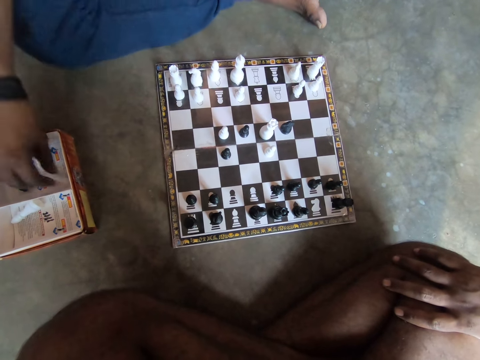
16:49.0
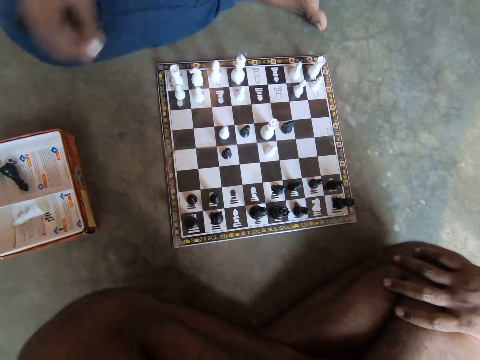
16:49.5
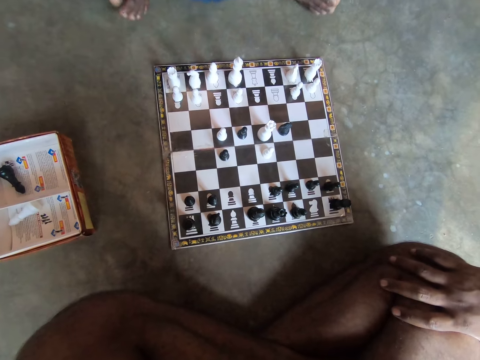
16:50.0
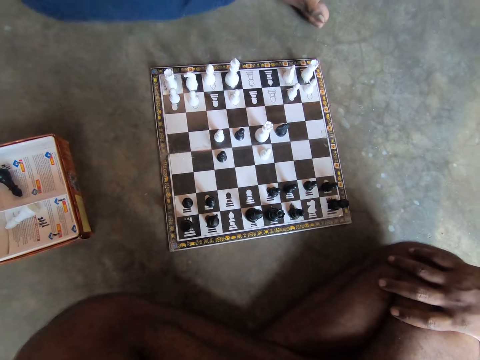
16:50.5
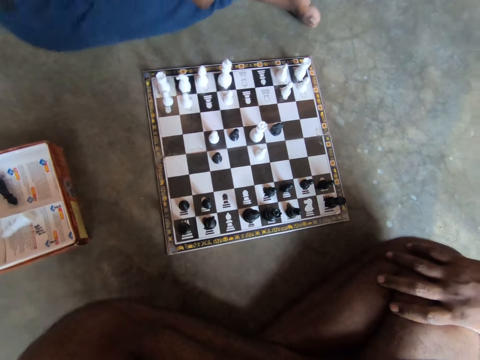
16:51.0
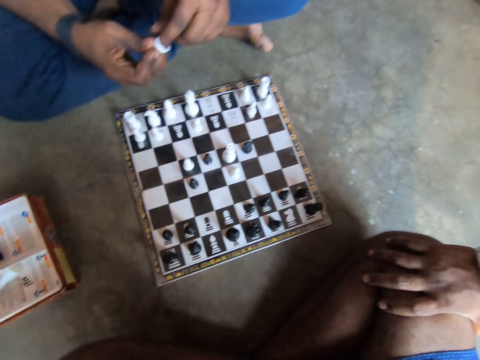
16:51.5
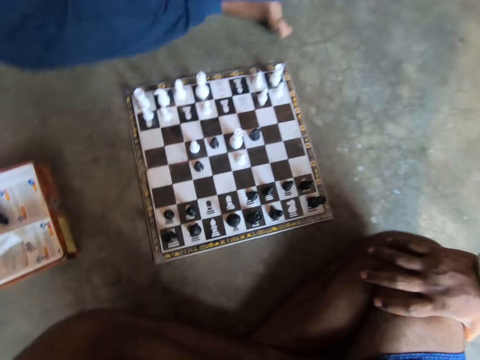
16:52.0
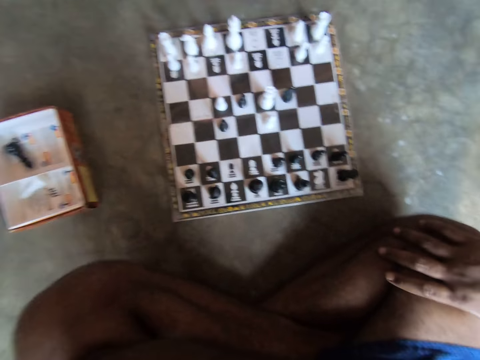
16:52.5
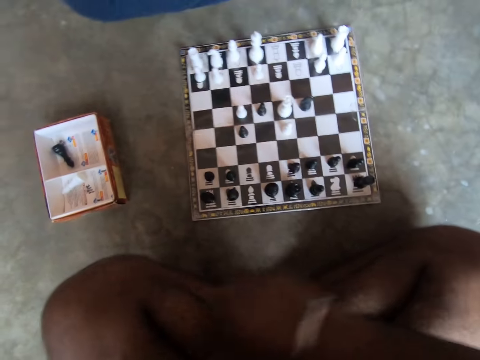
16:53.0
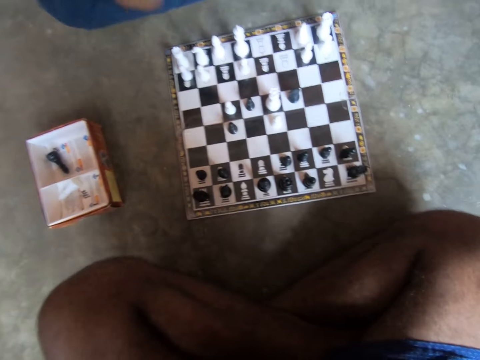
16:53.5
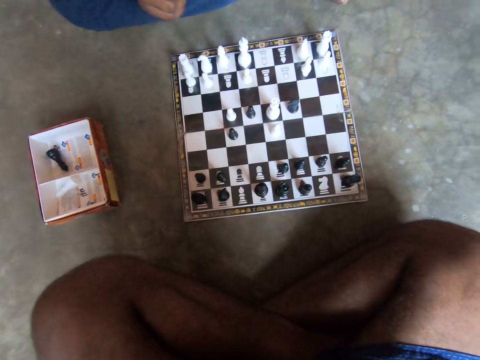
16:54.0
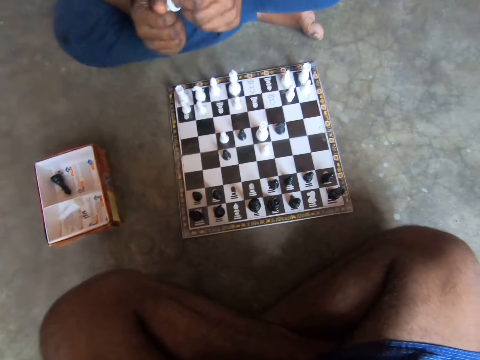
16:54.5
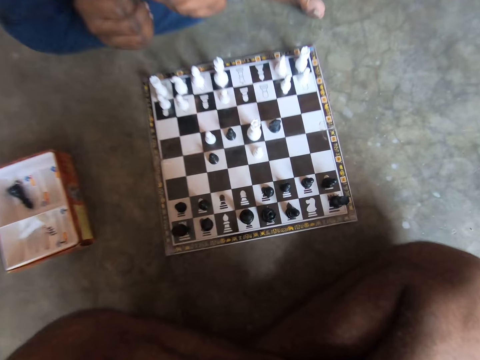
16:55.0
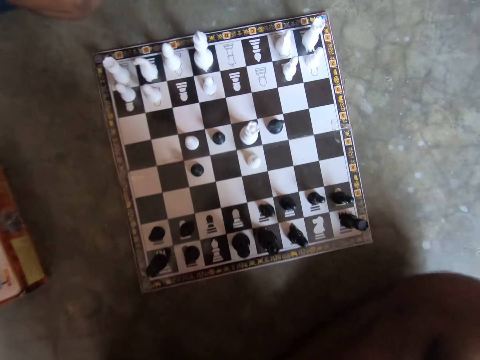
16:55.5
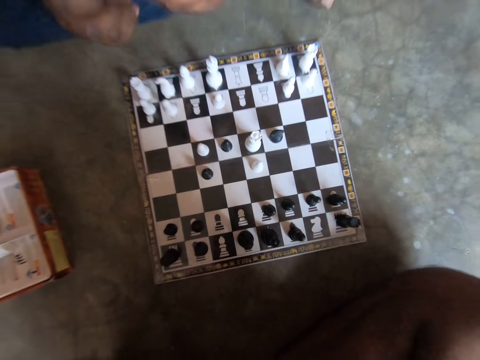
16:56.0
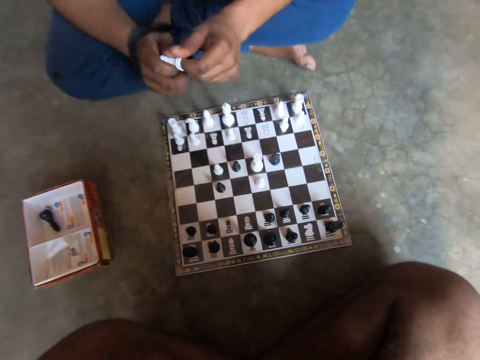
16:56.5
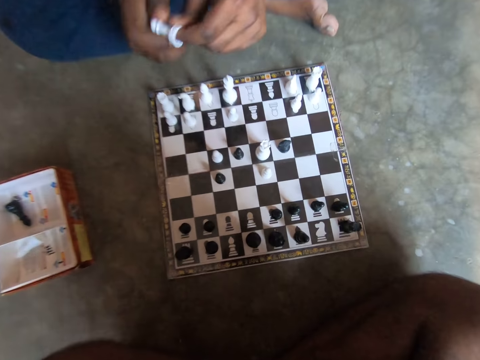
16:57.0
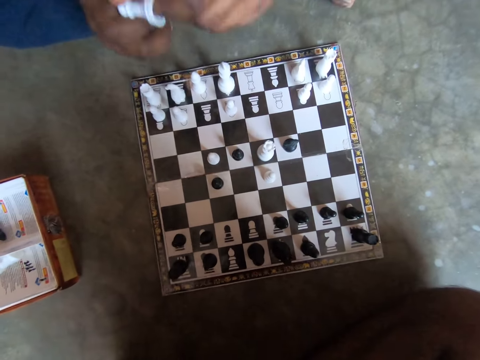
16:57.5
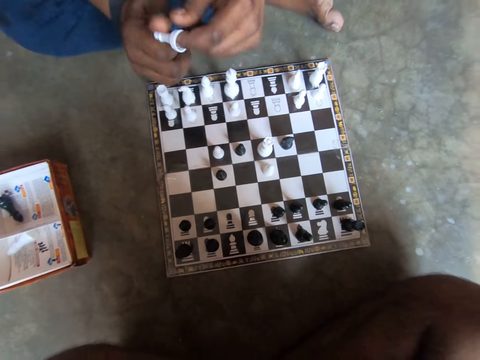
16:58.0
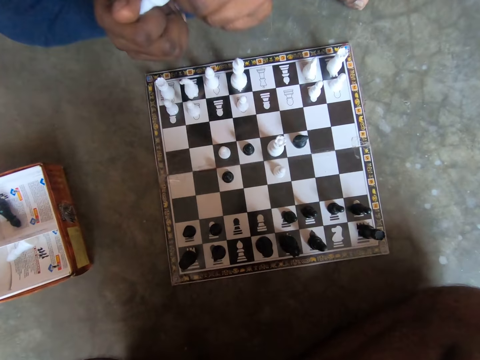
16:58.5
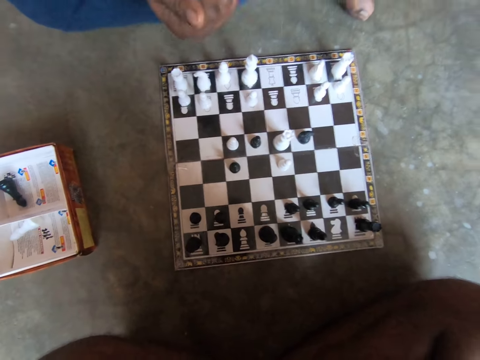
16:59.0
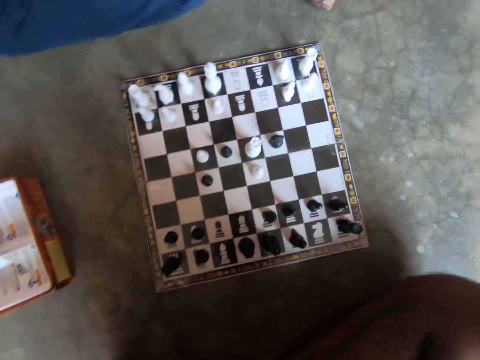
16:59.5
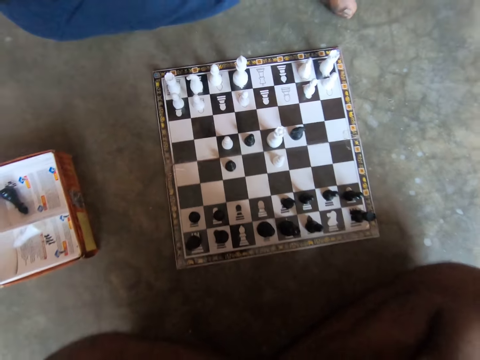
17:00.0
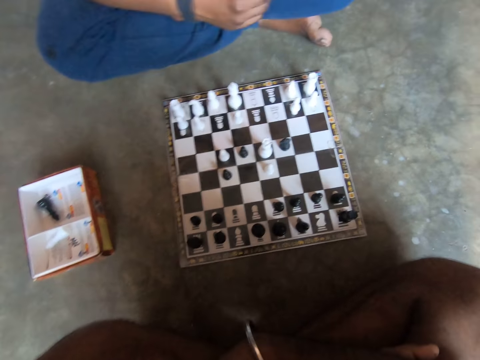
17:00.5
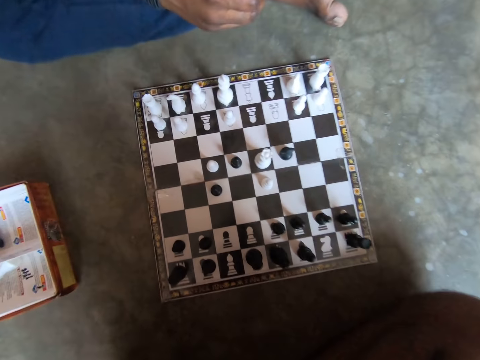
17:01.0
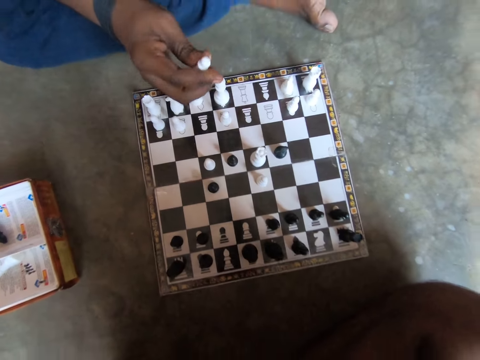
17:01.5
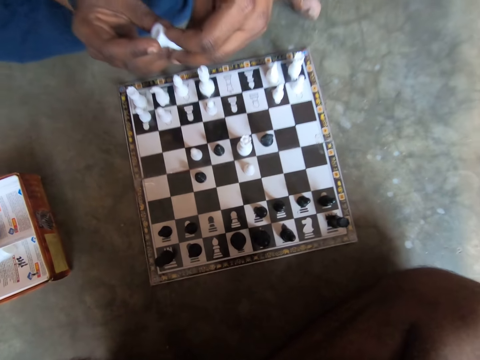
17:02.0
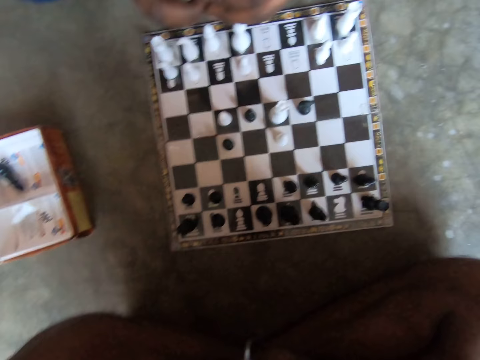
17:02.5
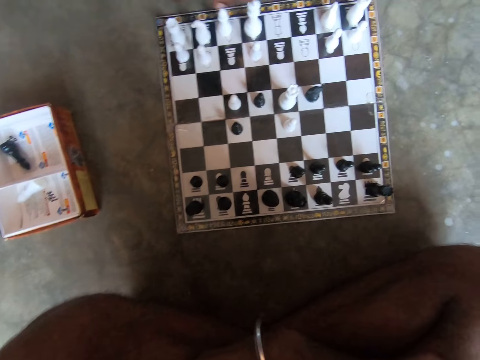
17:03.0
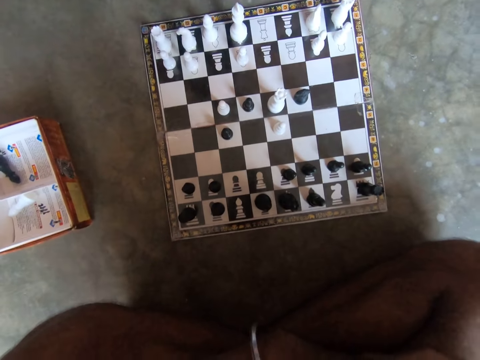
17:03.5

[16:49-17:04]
A man picks a white chess piece from the carton on the floor with his right hand. The man holds the chess piece. The man plays with the white chess piece in his hands. The camera wearer moves his hand. He talks to the man. The man talks to the camera wearer. The man holds the chess piece.

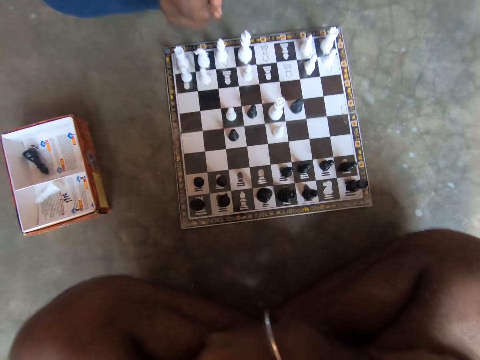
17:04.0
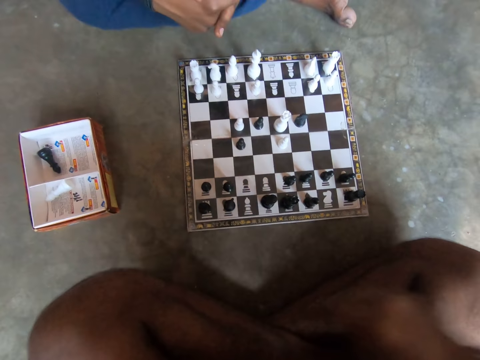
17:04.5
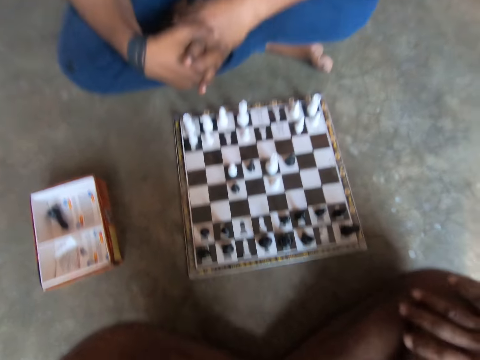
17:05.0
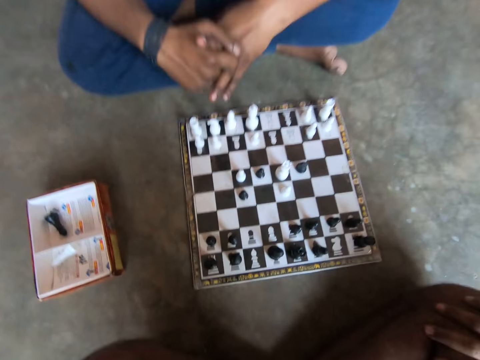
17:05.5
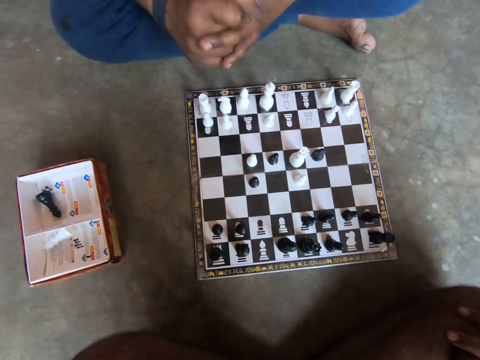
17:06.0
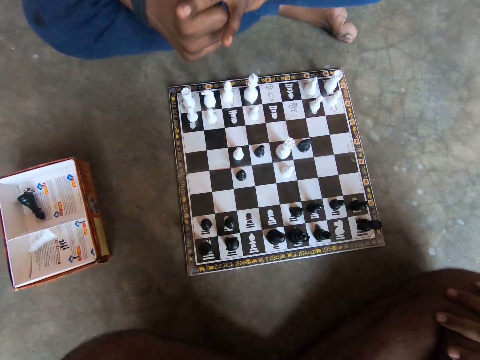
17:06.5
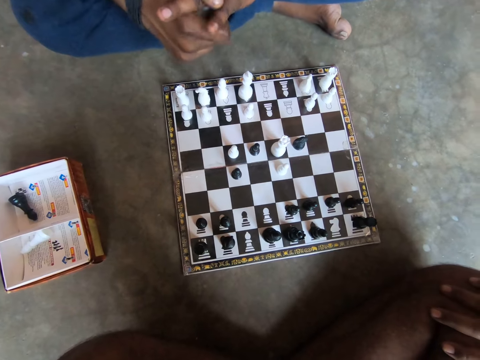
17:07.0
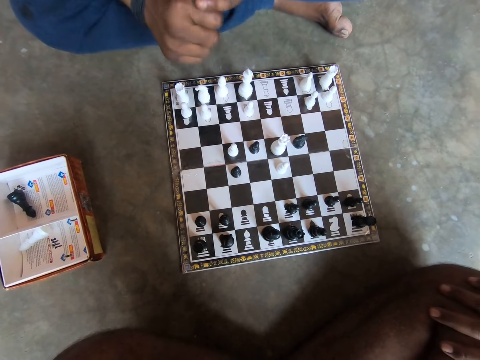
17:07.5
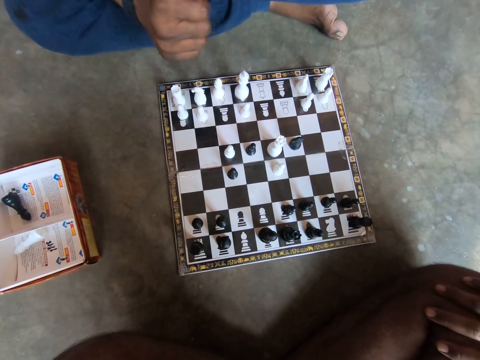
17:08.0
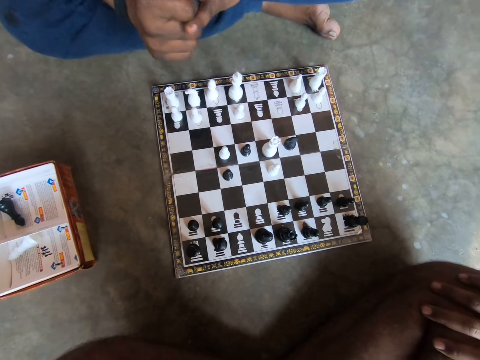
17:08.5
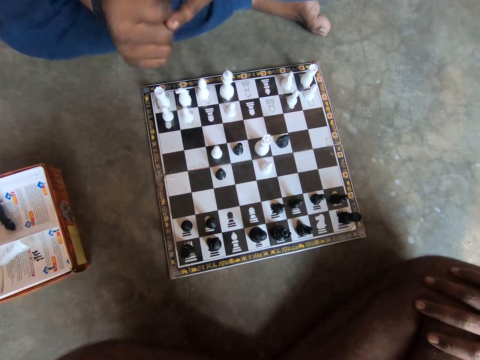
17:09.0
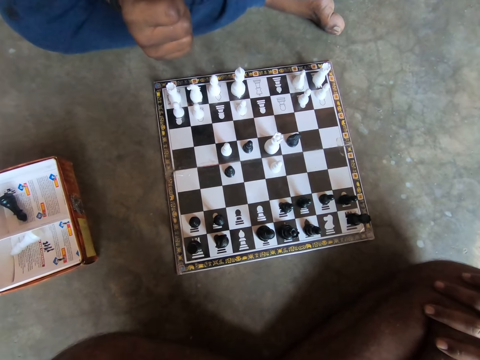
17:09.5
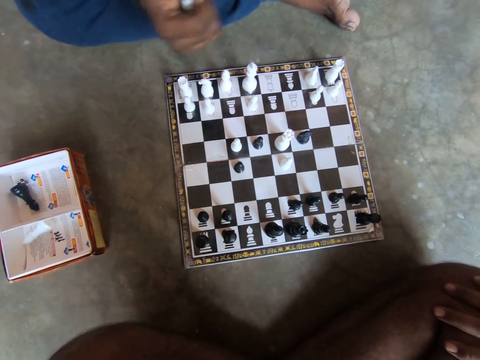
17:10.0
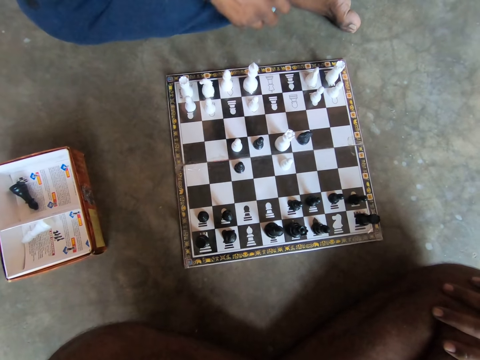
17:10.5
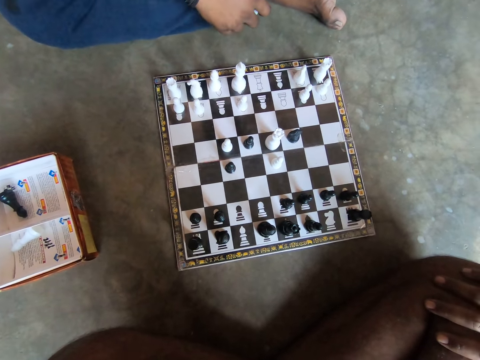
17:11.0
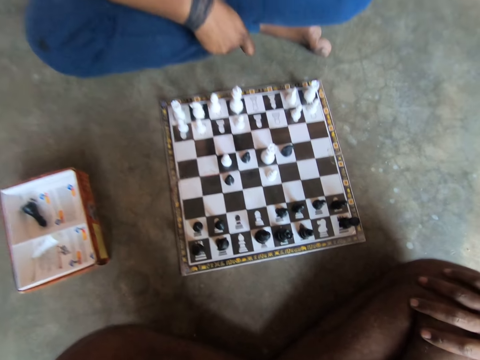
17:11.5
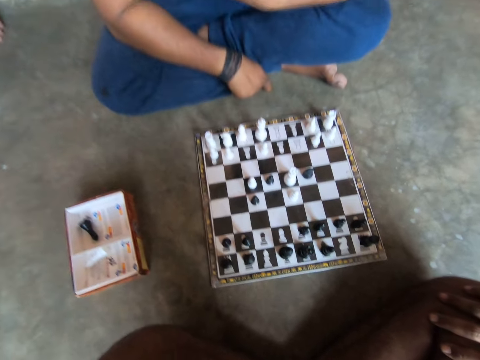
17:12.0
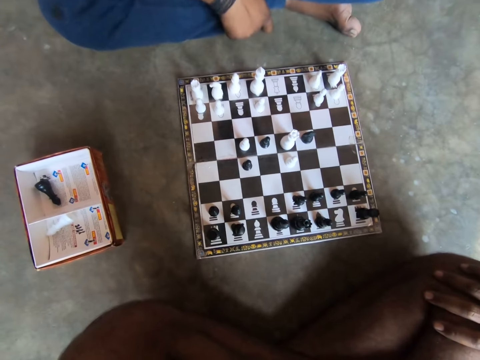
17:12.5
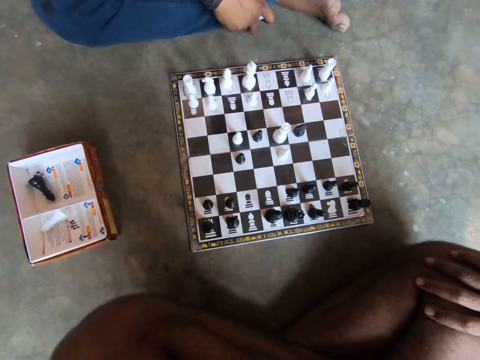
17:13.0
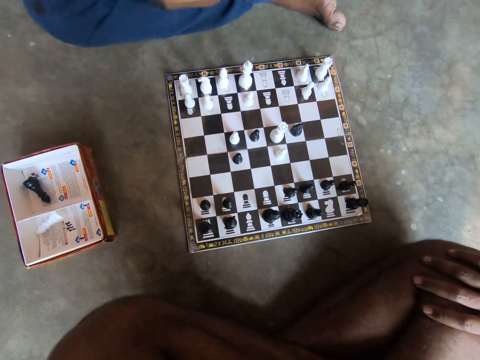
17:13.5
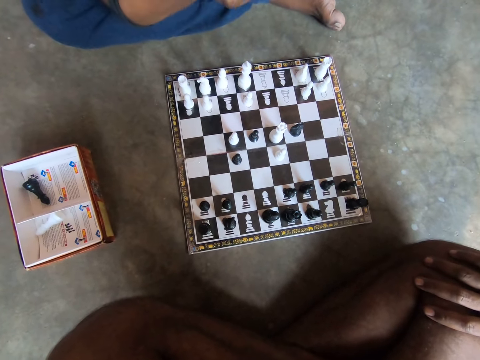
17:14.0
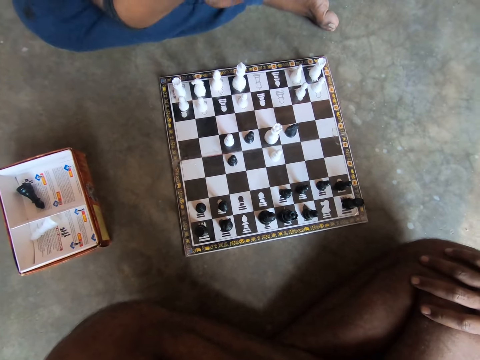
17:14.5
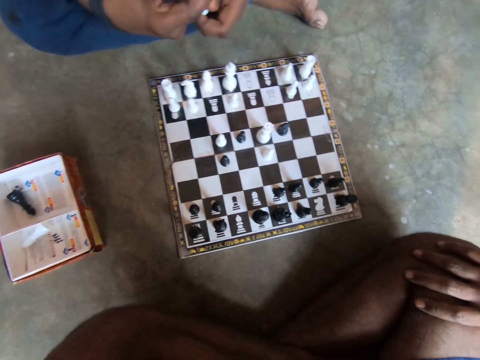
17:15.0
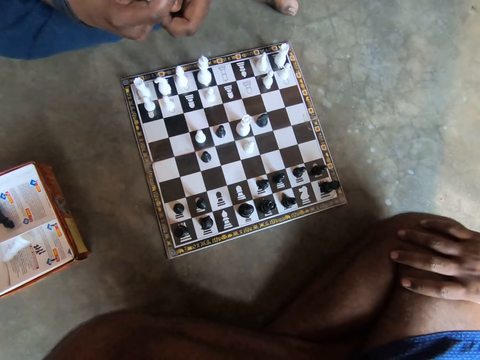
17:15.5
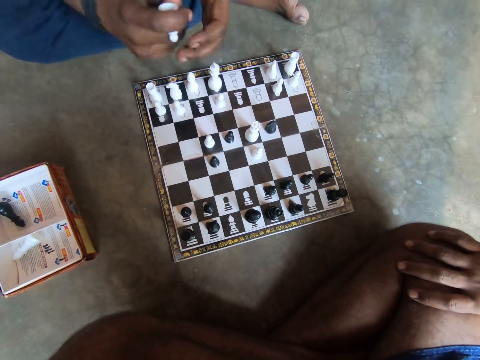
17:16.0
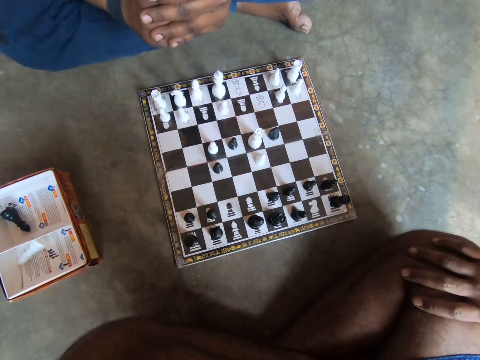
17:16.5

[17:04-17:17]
The camera wearer looks at the chessboard.
